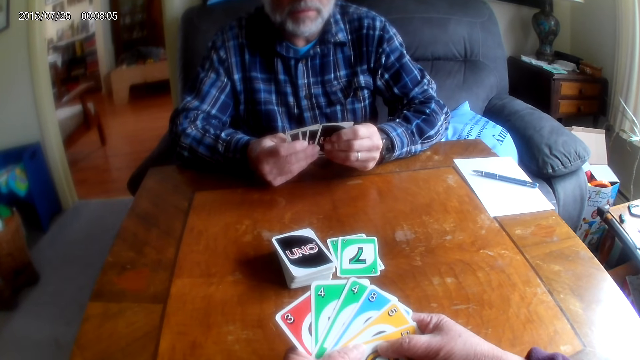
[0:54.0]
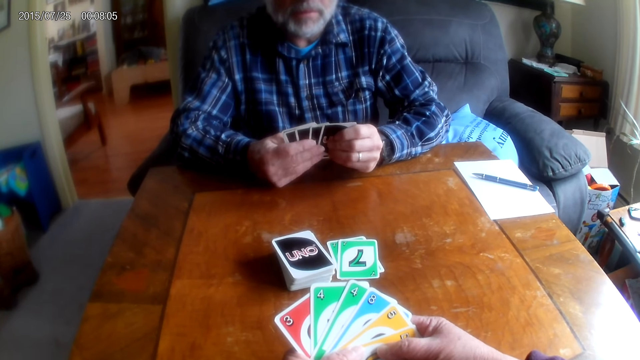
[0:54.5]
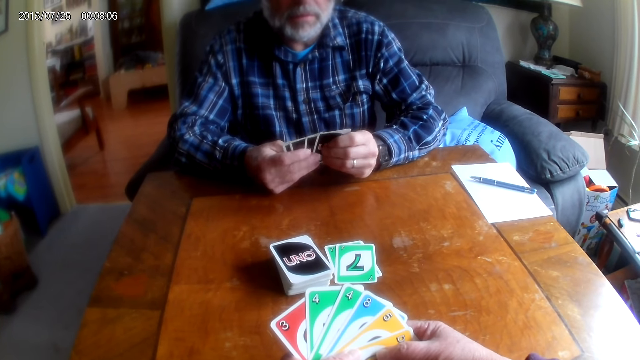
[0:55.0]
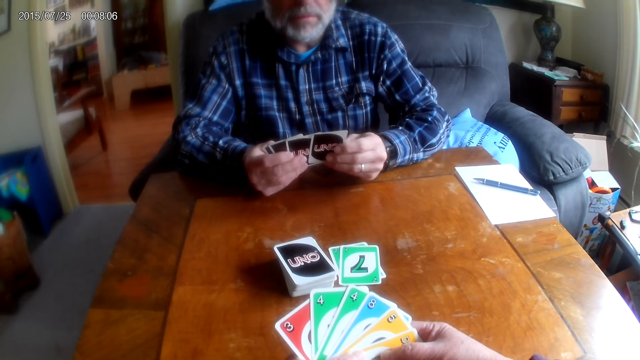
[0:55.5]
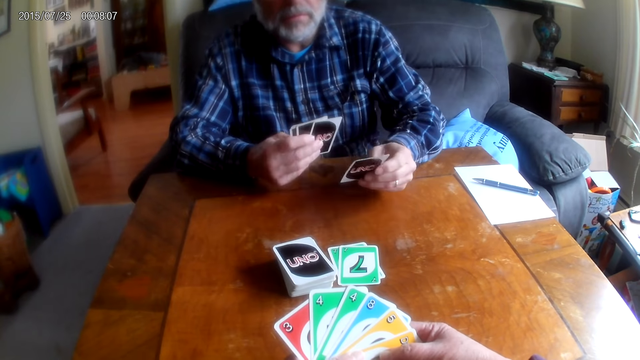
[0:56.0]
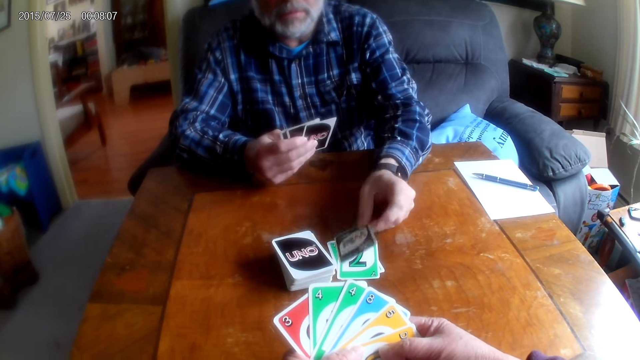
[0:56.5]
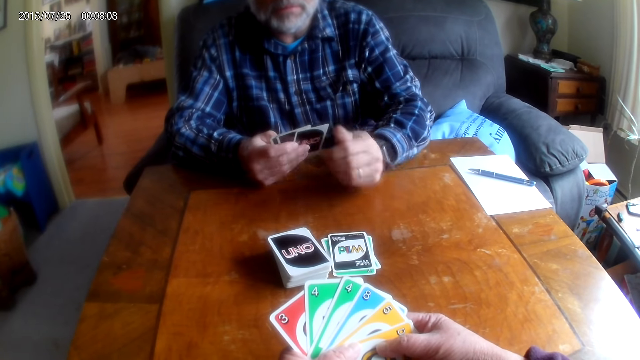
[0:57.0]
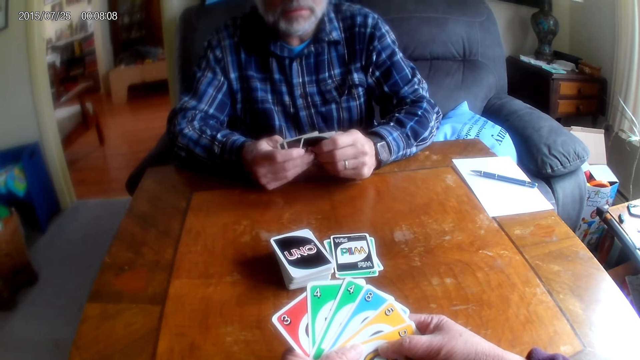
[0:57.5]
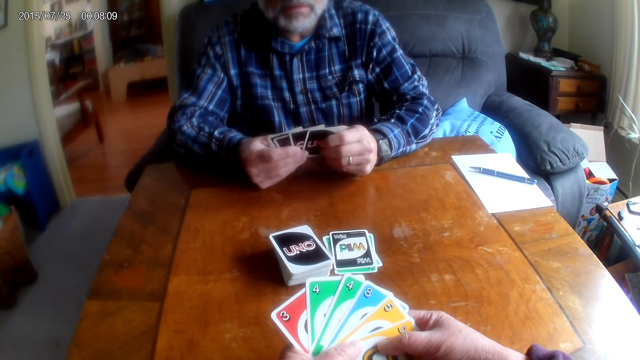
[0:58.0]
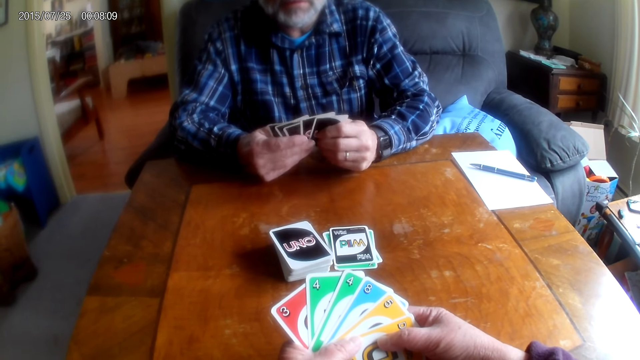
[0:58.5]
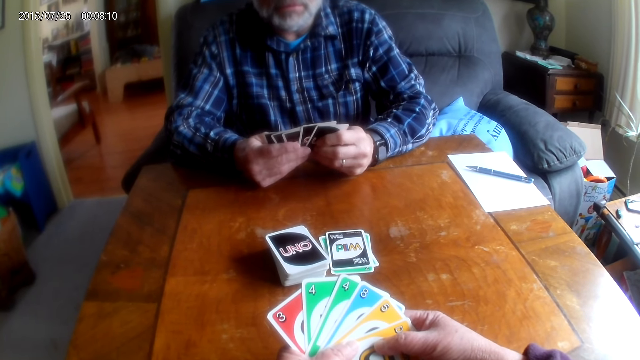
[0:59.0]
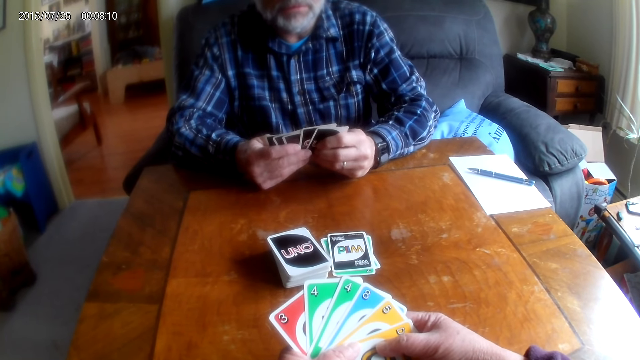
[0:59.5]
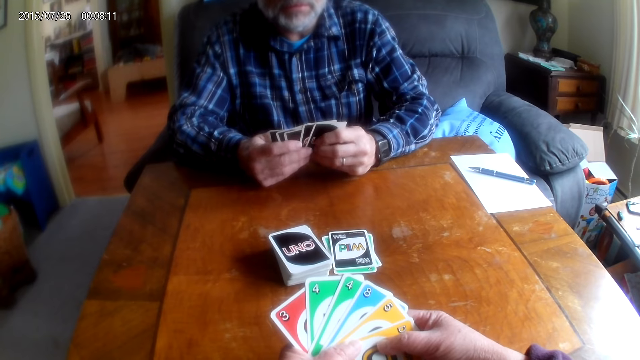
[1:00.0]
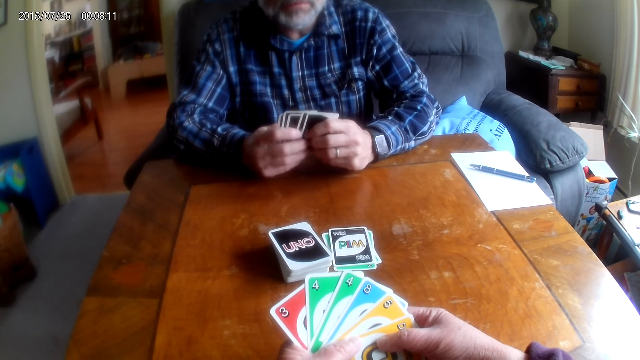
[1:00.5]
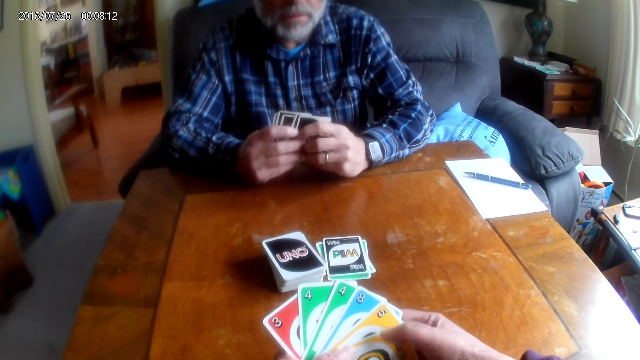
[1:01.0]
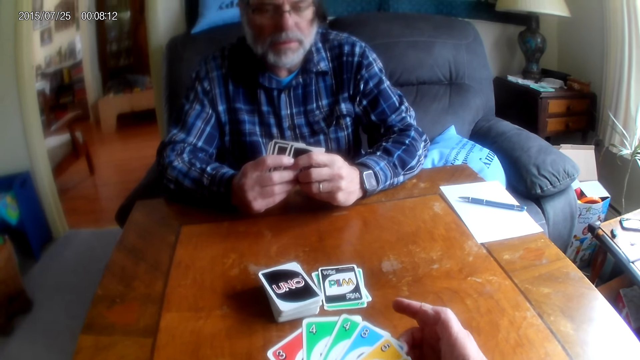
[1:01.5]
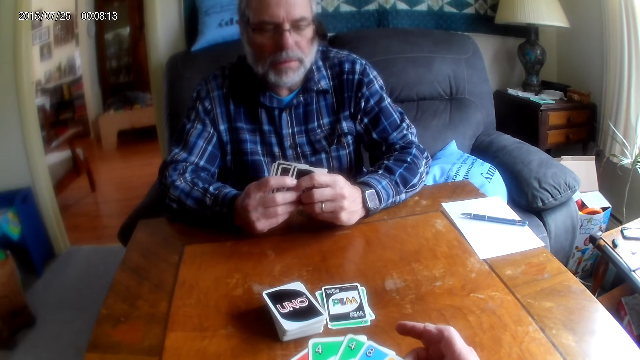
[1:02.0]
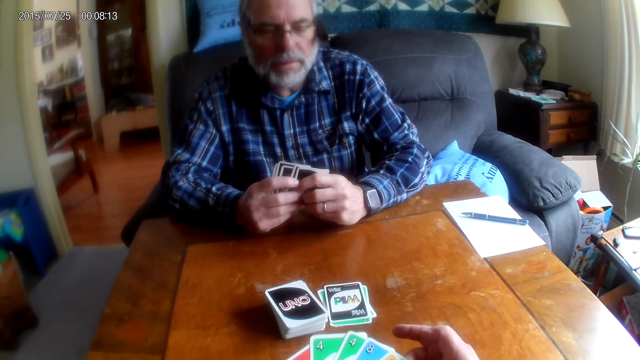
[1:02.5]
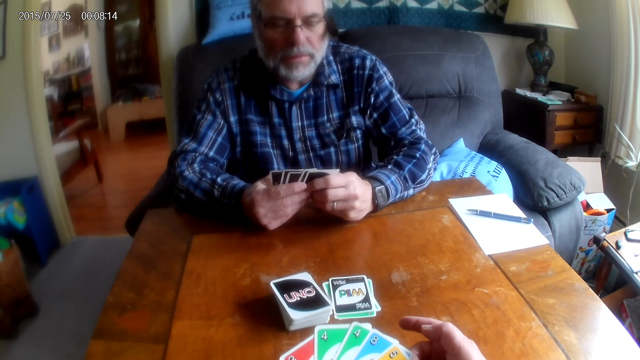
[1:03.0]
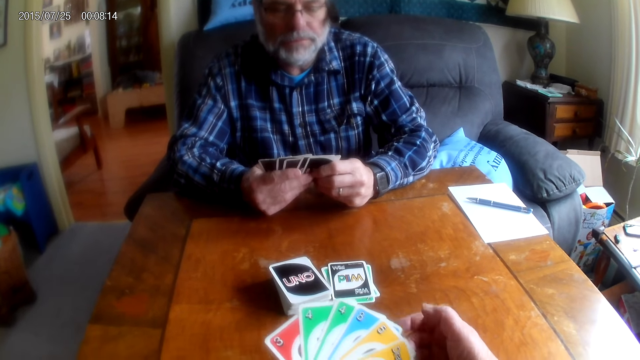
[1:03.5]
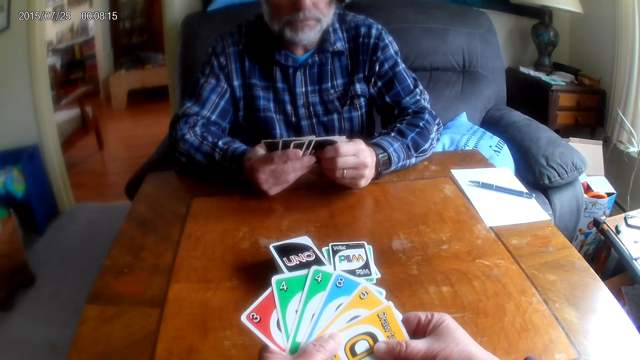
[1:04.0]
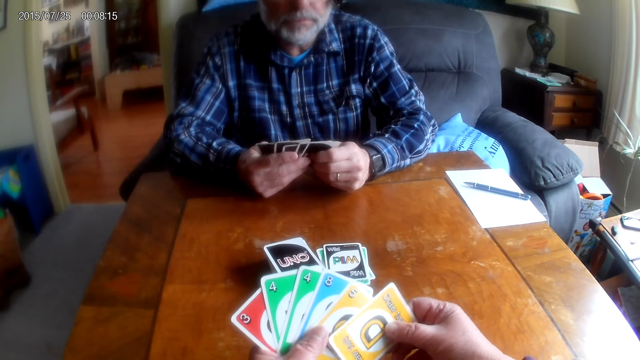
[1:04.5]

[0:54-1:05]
The man puts a card on the table. The camera wearer talks to the man and points on the cards.

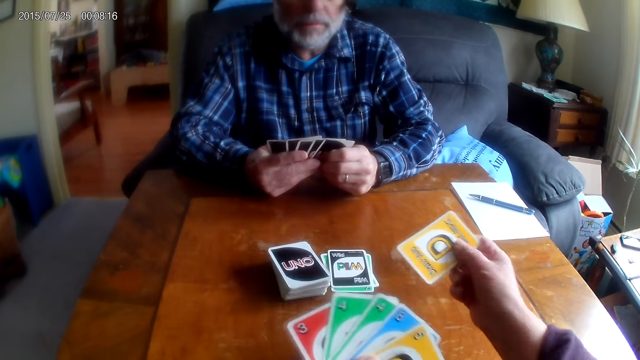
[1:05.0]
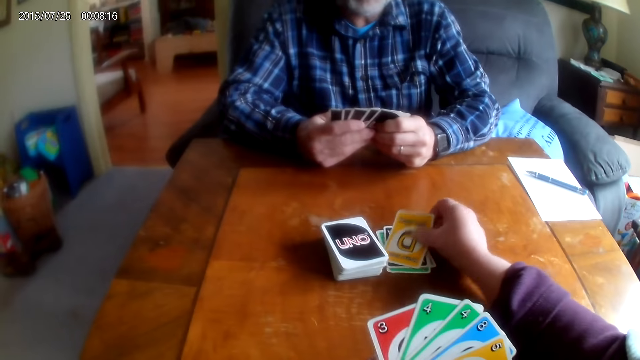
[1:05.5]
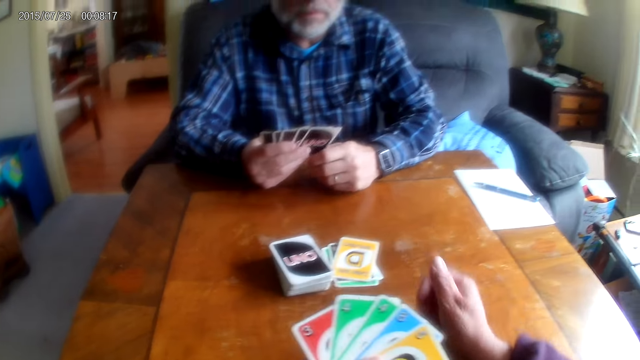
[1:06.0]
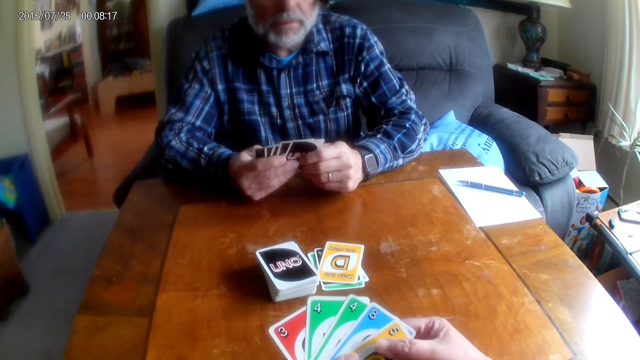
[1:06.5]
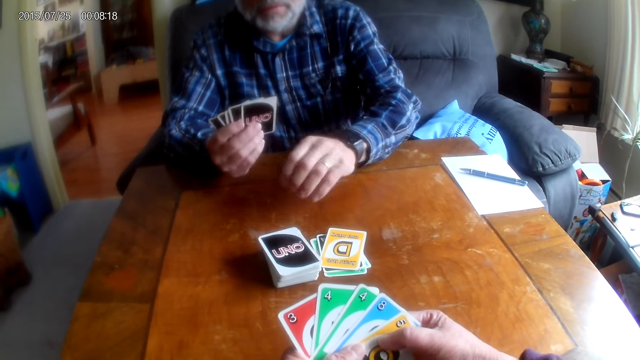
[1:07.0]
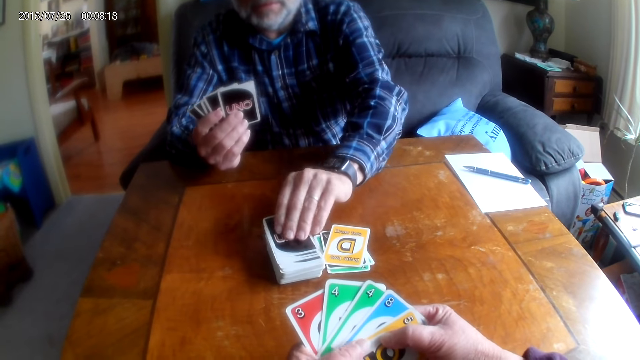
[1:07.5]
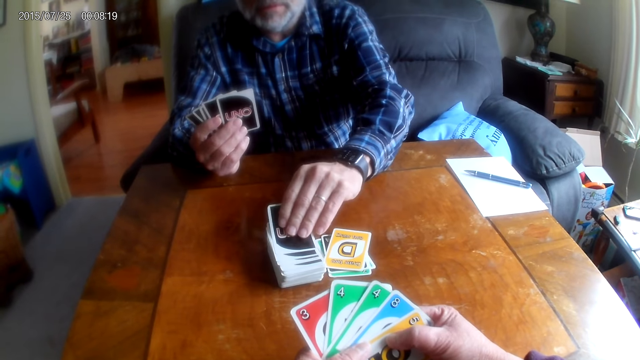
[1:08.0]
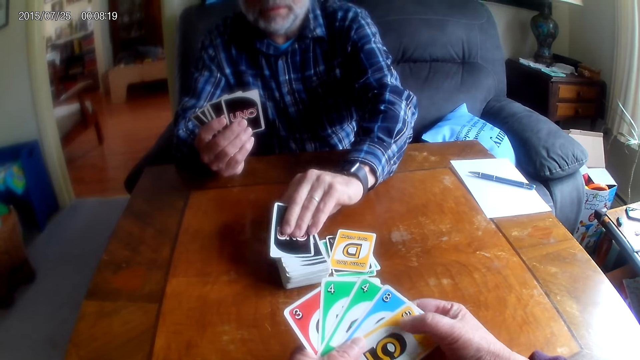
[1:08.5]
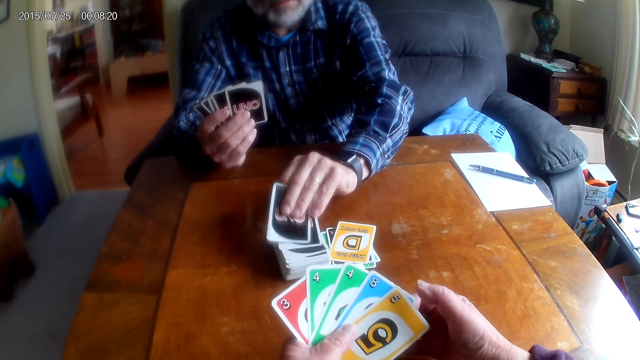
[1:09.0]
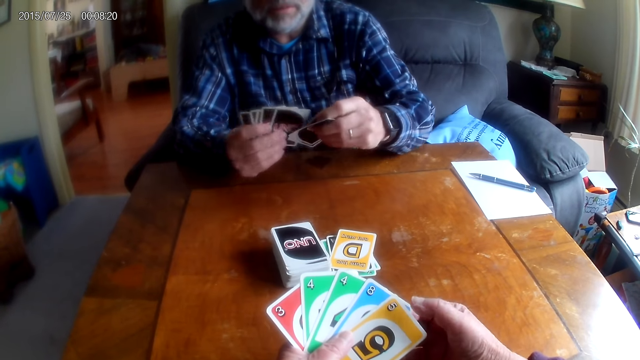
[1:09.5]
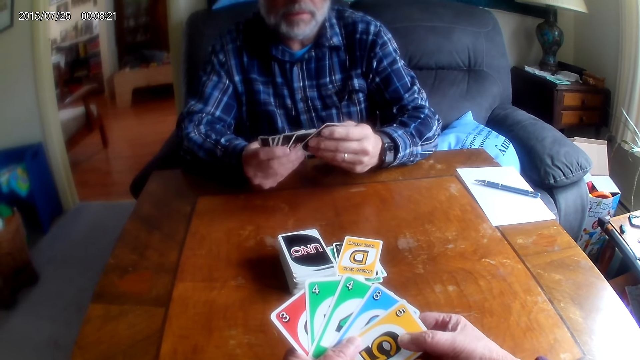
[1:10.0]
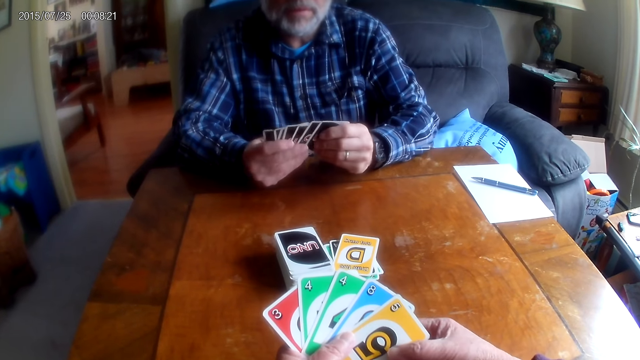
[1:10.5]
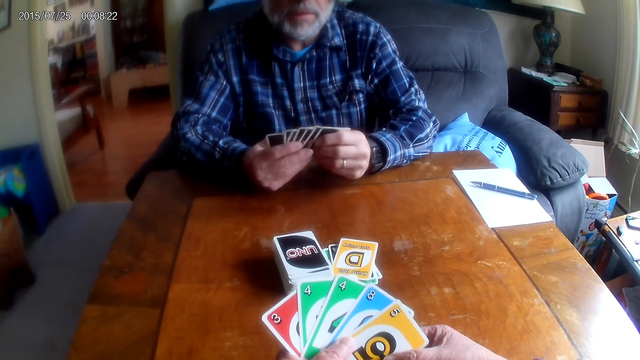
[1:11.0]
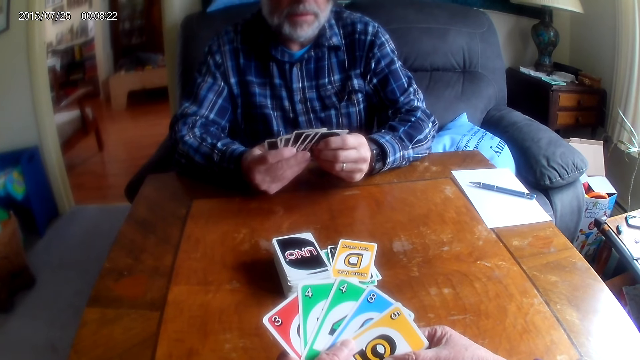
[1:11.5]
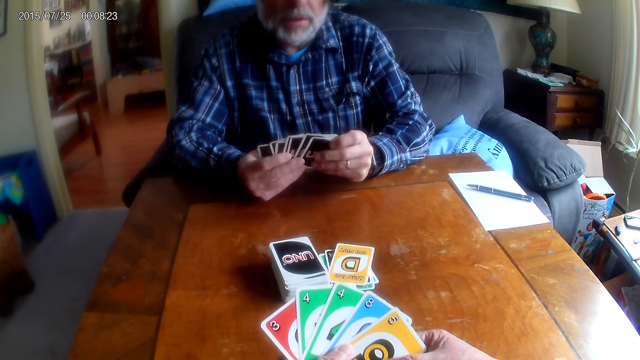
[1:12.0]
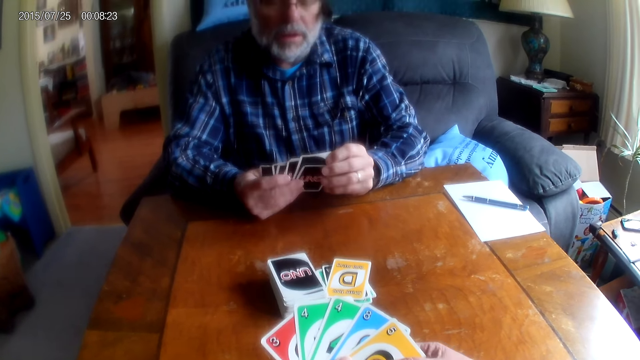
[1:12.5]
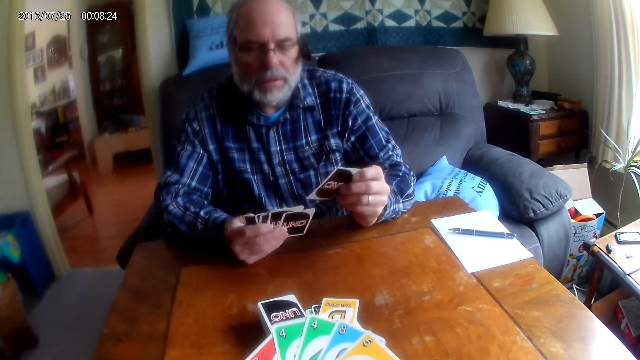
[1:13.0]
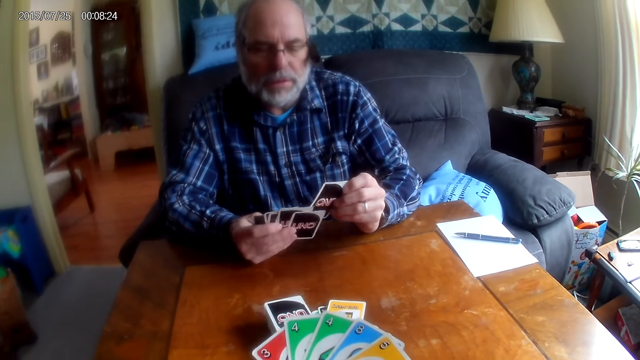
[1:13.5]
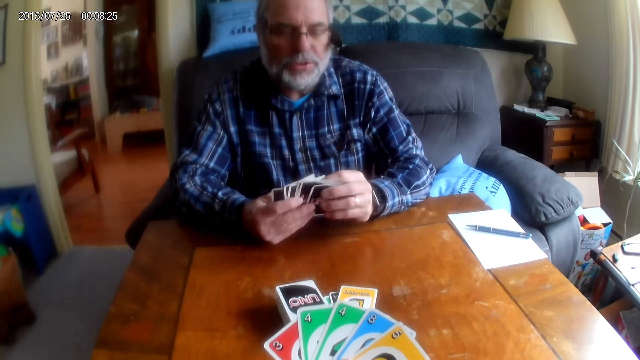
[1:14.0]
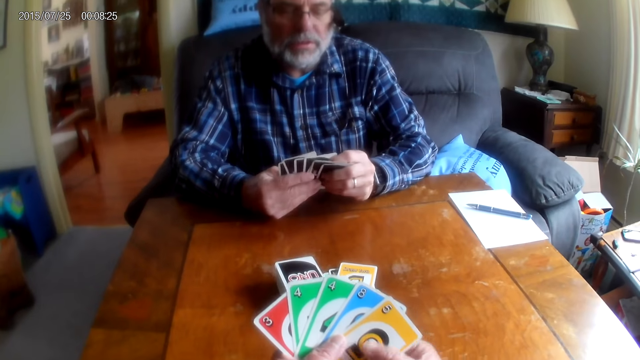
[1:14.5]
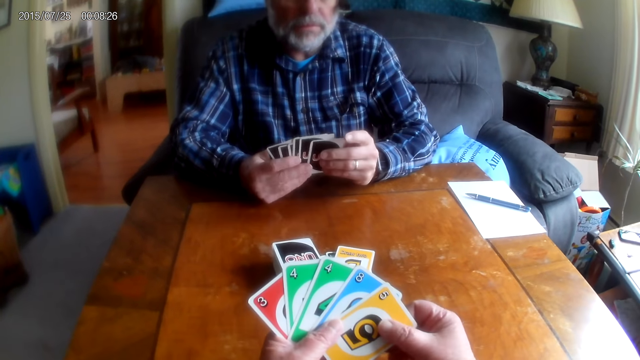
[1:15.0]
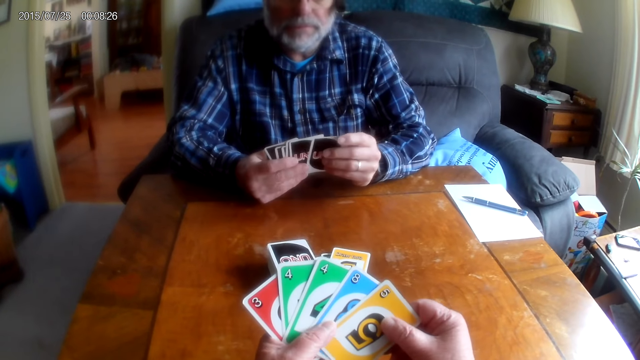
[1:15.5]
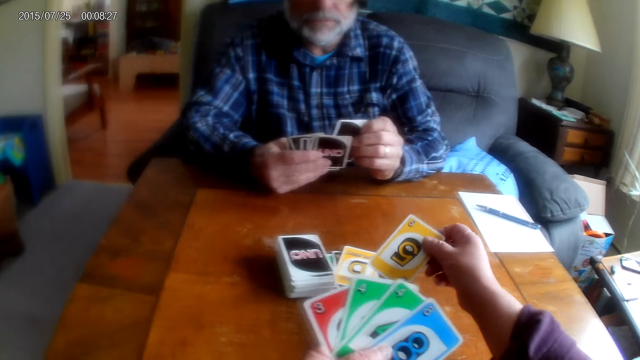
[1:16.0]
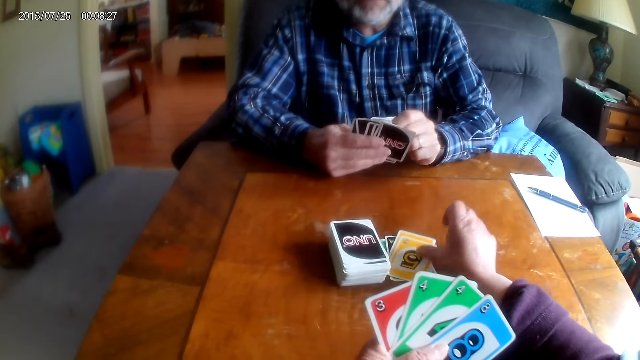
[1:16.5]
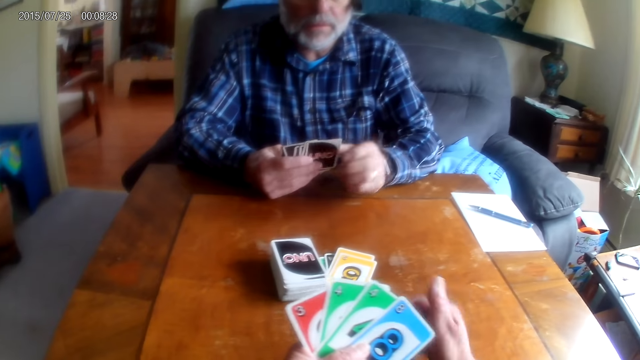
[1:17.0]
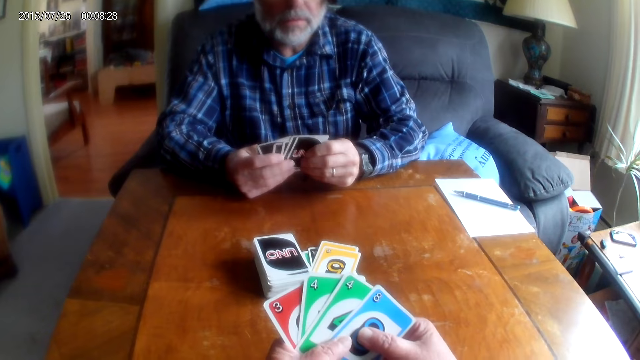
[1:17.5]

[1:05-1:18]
The camera wearer puts a card on the table. The man picks up cards, checks his cards and shuffles the cards. The camera wearer puts a card on the table.
